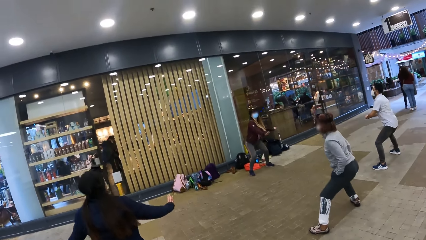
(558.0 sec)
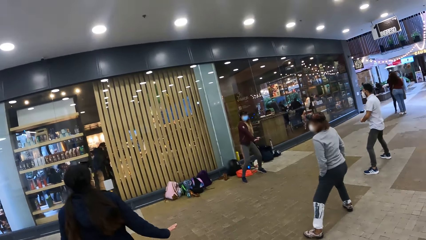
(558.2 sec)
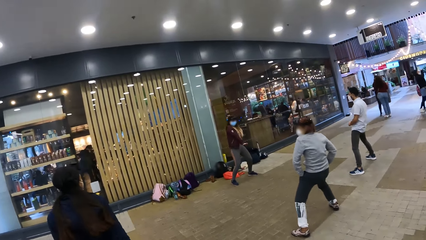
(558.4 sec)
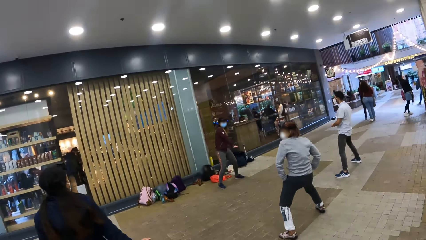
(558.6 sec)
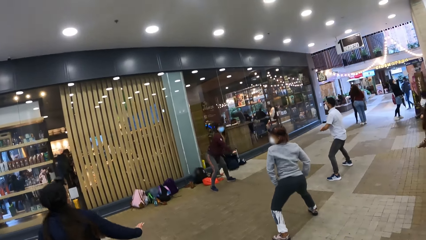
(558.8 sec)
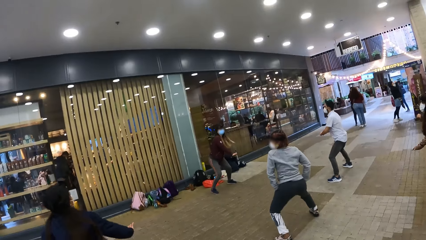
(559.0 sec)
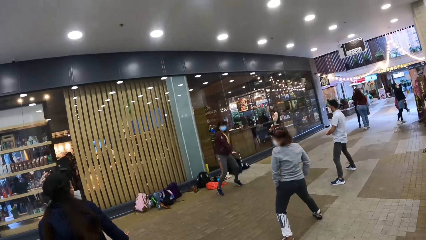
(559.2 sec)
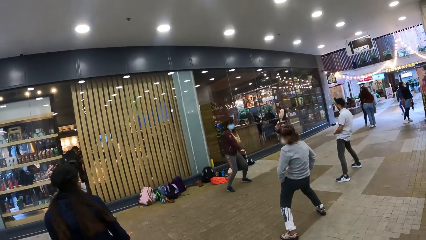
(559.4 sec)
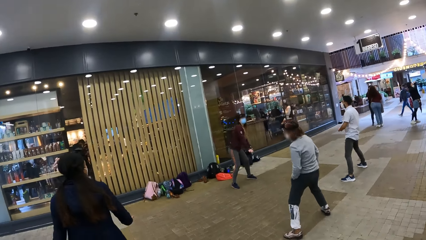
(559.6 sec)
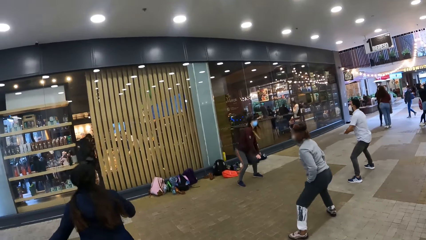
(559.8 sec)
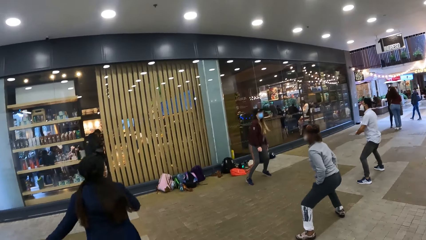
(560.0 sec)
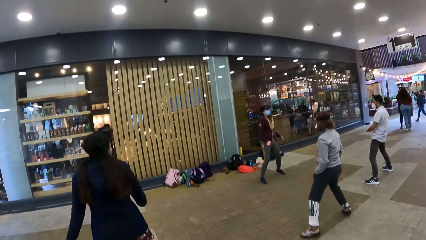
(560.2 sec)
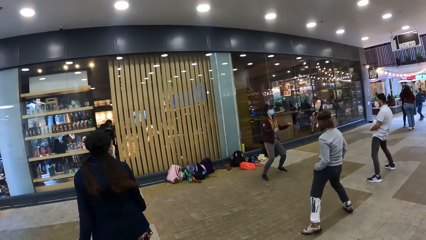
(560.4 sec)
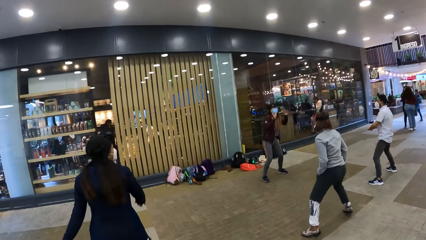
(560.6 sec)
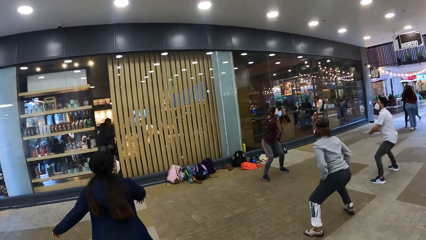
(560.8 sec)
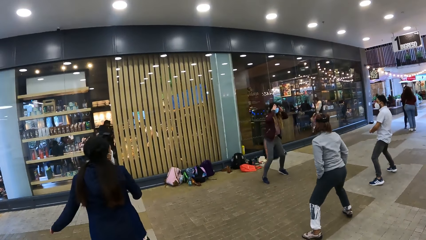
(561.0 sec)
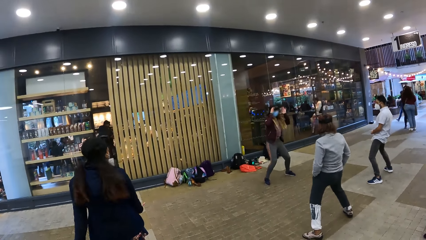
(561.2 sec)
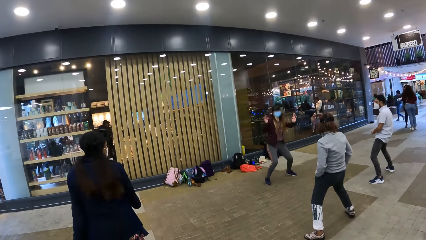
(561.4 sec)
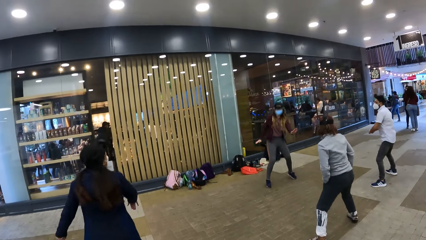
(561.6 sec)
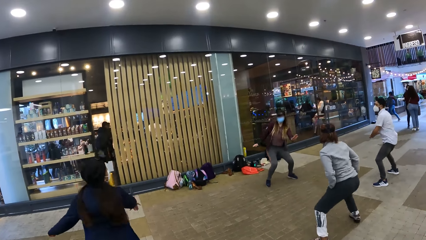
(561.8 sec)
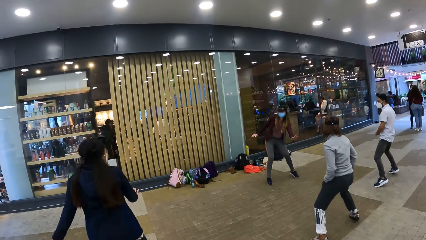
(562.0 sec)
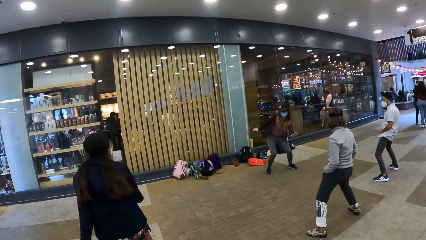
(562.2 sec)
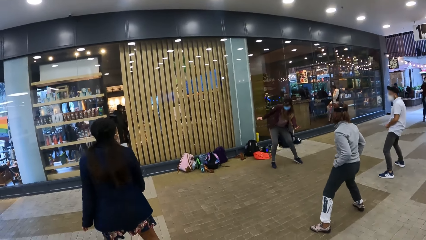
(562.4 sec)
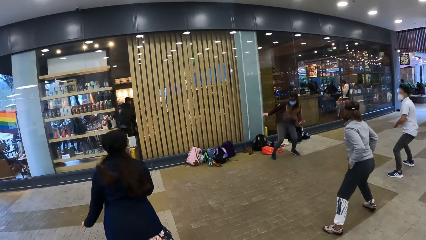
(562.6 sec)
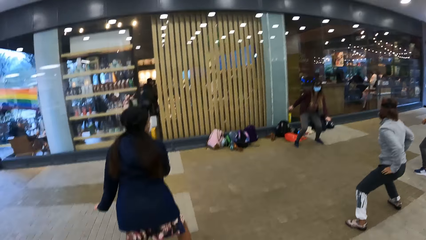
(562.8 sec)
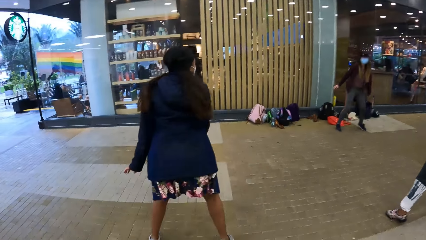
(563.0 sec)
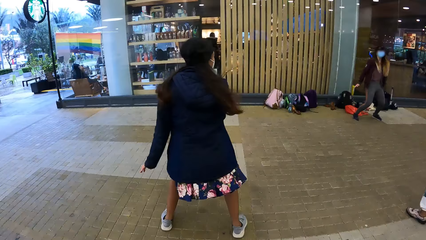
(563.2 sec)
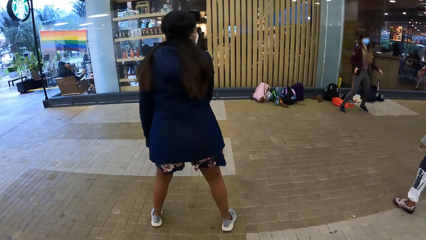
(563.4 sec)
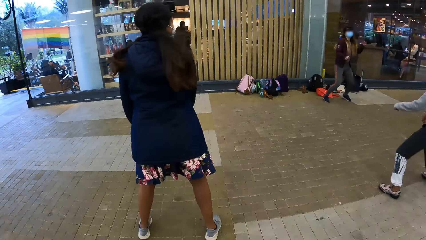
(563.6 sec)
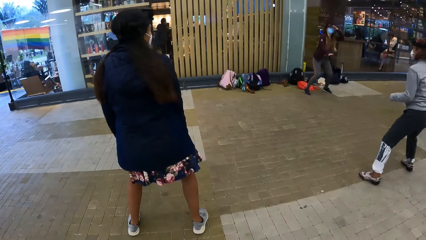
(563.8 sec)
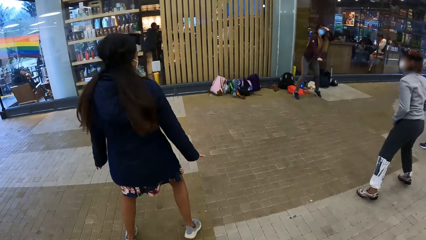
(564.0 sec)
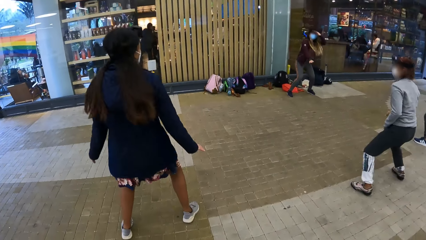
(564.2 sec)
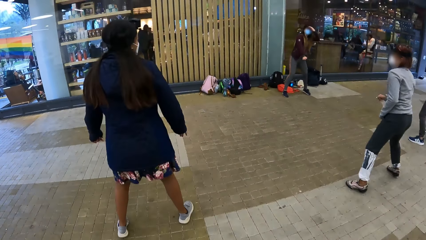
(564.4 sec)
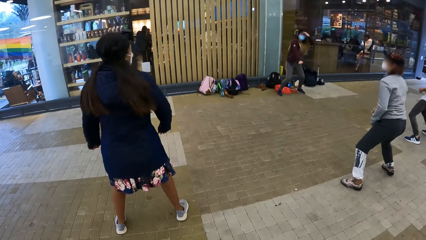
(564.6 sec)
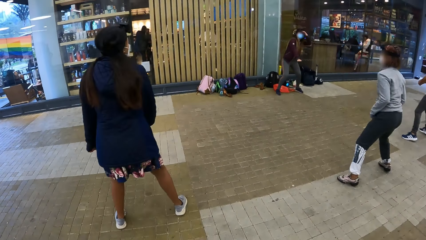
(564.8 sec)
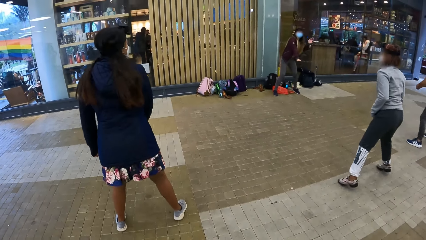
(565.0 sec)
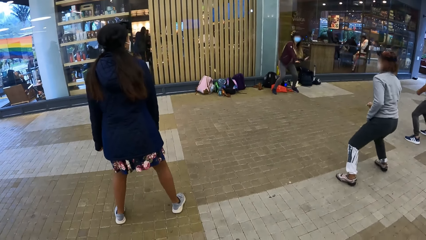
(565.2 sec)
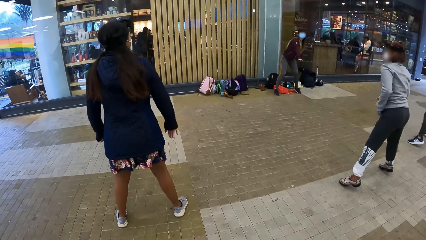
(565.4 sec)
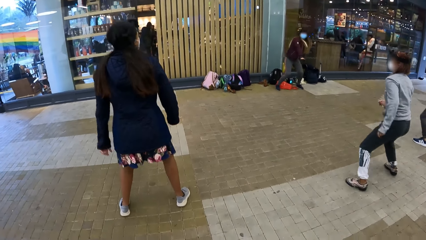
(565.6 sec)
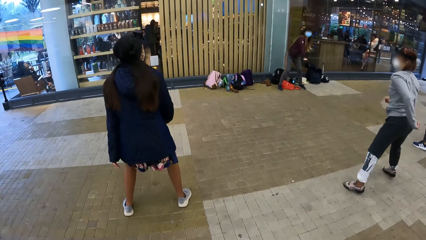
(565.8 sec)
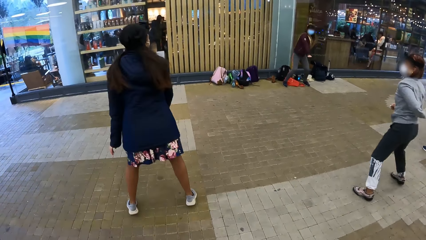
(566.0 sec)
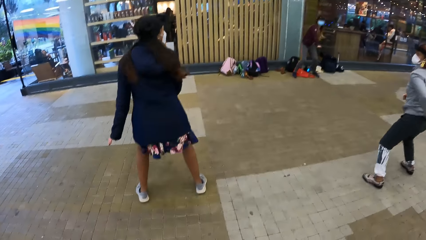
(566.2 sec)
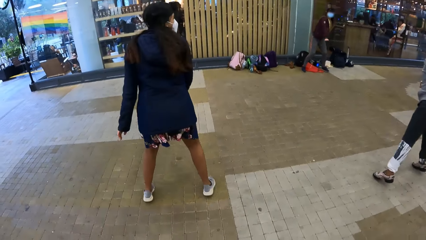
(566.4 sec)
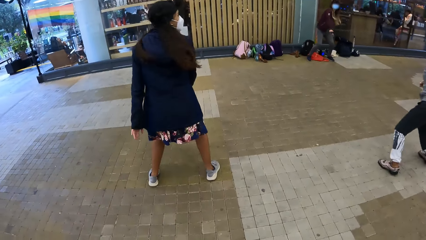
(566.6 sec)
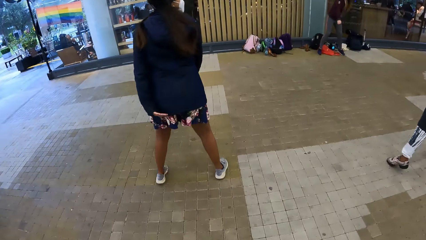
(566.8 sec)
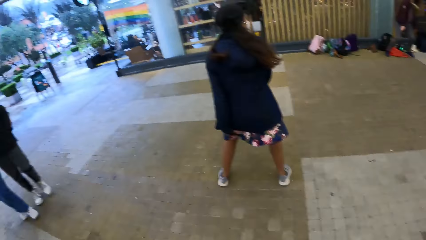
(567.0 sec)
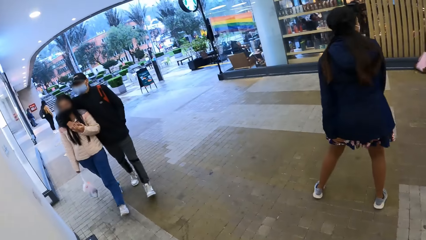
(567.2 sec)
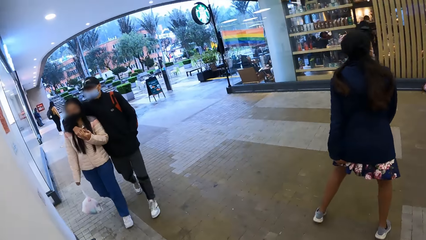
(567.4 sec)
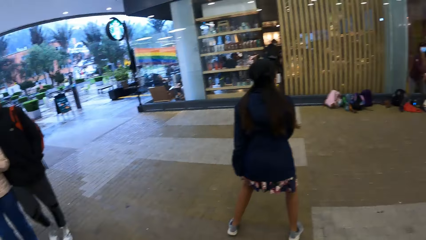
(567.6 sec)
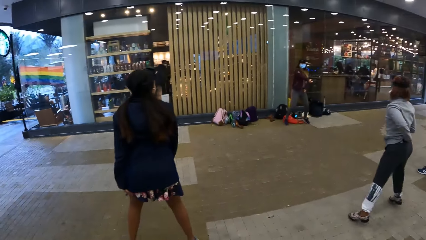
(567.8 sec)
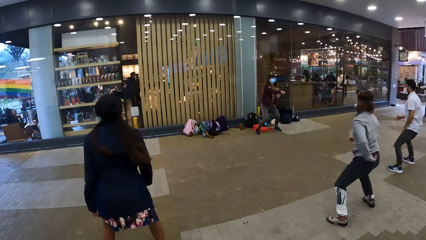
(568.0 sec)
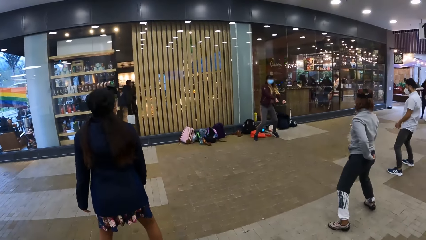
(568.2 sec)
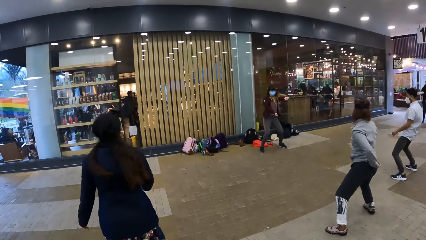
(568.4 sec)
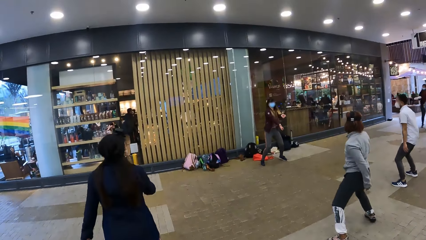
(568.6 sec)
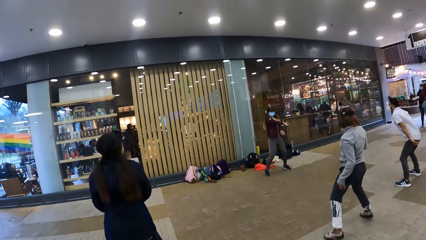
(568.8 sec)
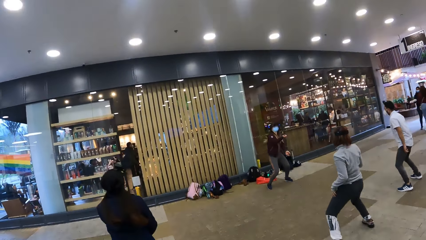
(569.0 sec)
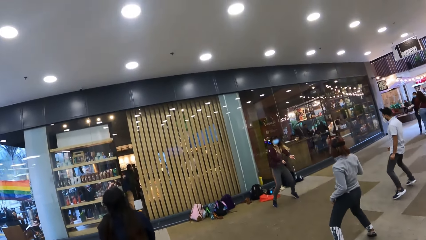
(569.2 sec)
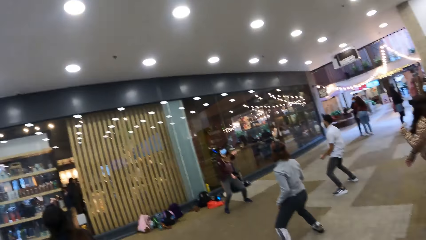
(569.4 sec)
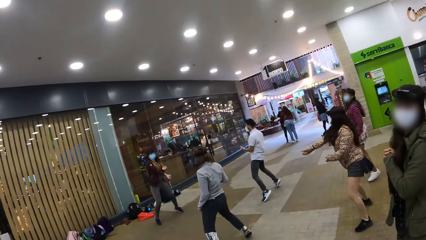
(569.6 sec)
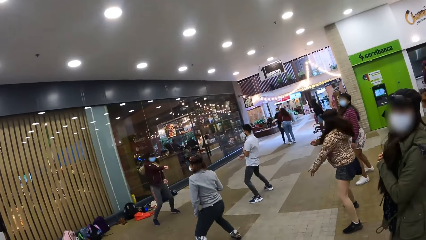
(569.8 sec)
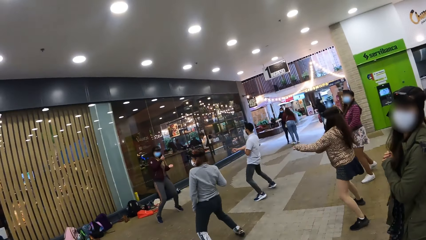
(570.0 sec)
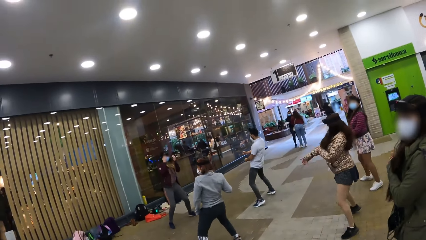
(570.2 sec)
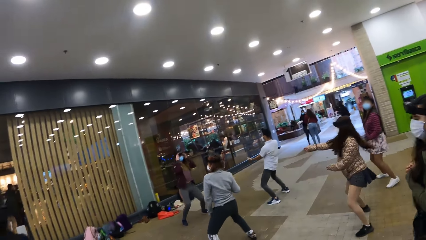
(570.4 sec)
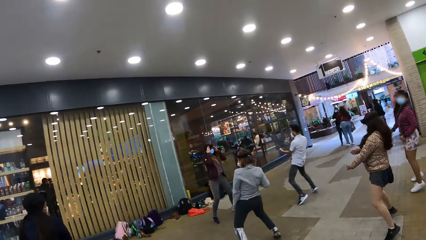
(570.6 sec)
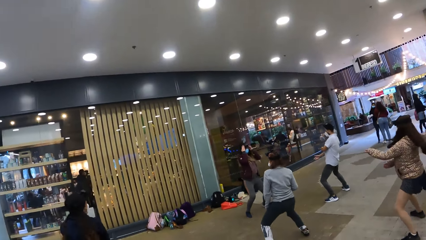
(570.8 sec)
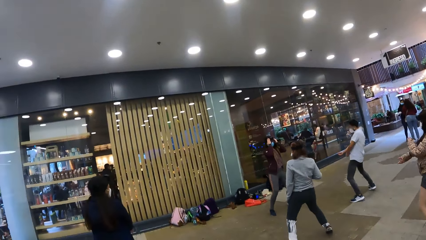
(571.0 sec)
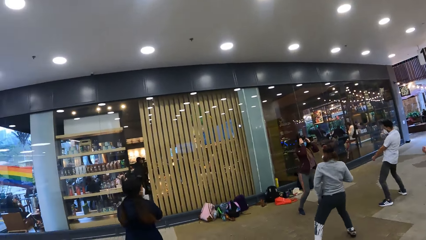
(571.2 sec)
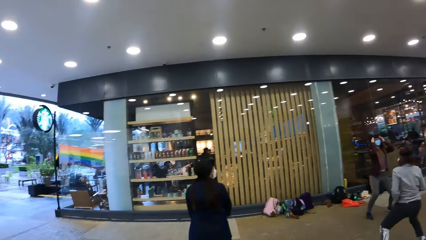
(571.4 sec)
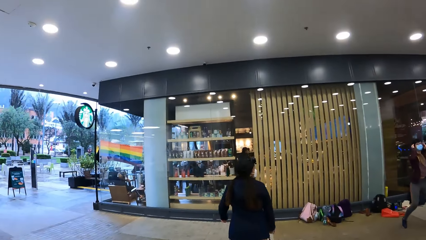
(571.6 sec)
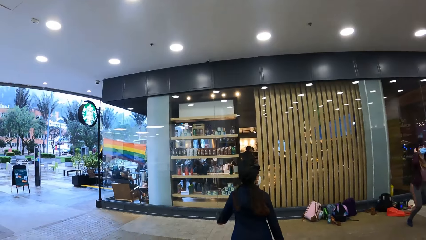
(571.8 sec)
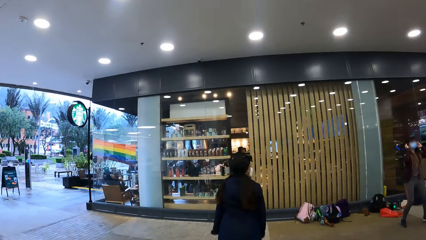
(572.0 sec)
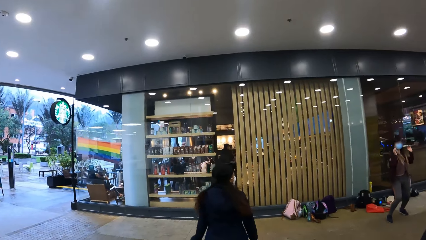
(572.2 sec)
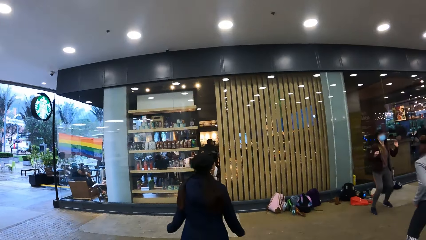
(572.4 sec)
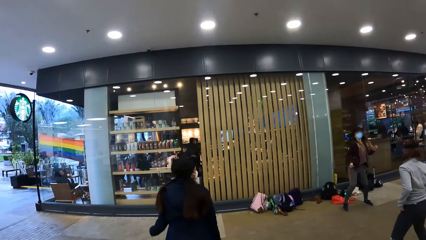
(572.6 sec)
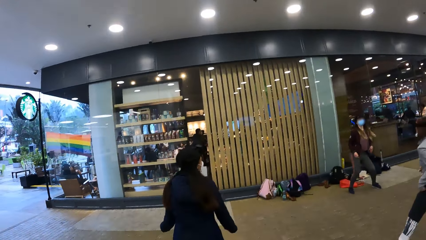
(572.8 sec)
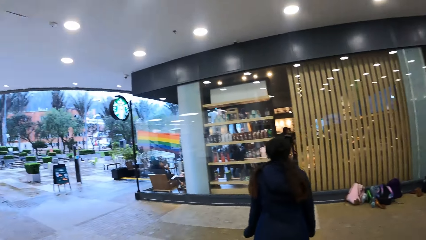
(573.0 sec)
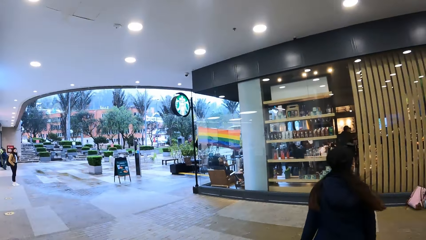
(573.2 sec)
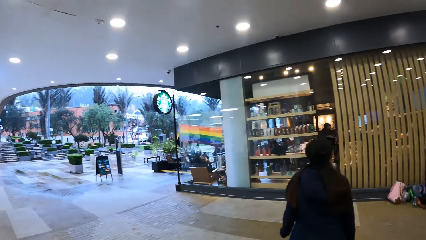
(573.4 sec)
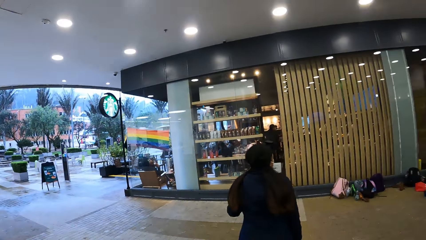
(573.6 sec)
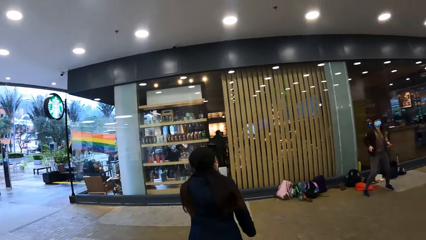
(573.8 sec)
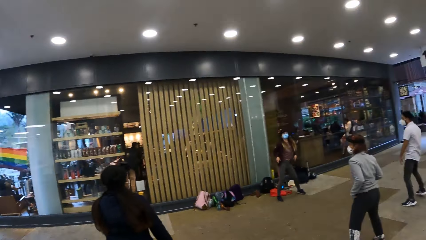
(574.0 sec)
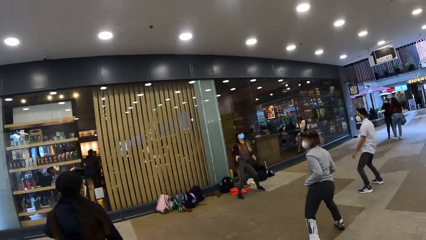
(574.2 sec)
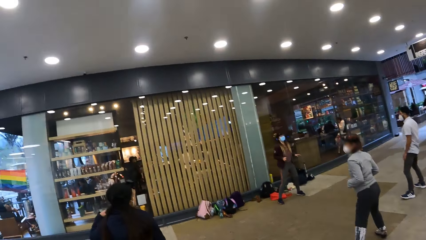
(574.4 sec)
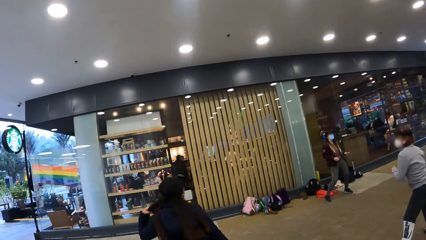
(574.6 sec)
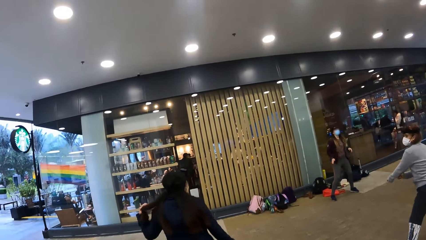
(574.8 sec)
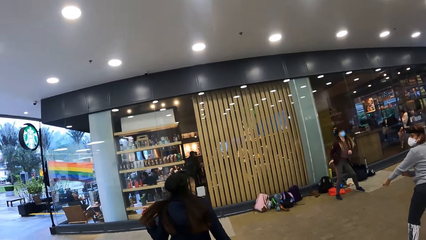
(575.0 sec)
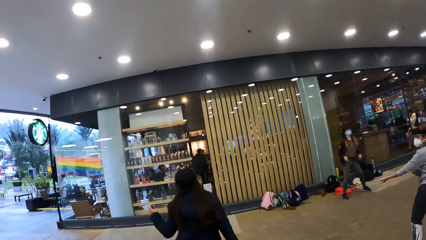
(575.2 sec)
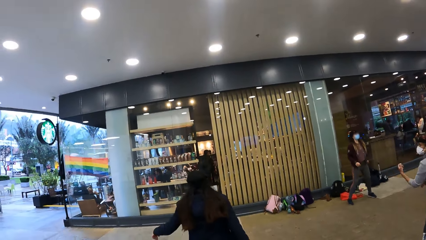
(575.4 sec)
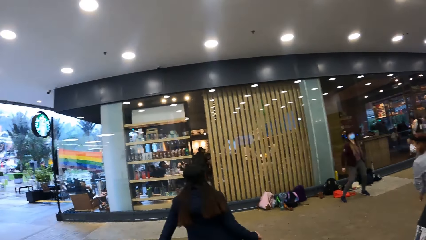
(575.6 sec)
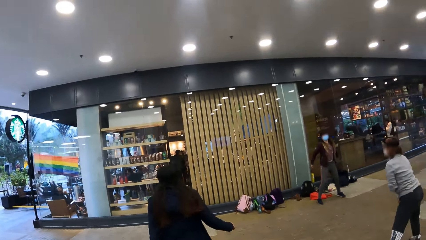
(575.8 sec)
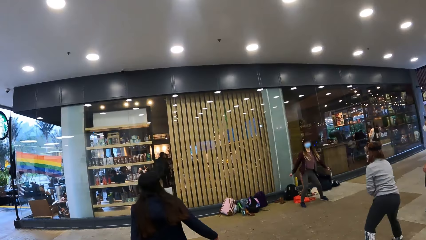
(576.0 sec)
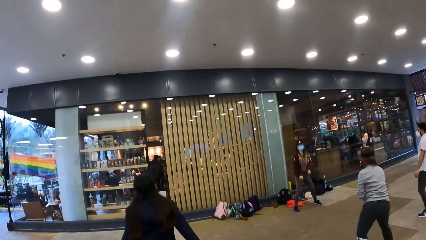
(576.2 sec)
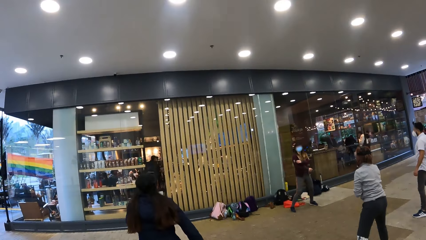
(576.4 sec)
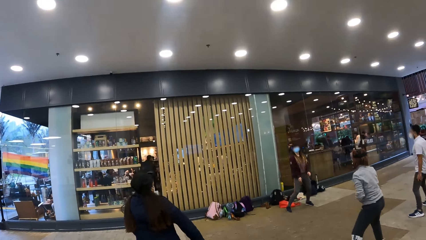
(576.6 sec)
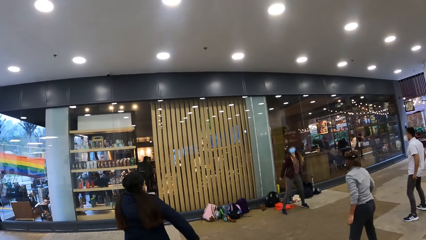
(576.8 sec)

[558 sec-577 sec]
The camera wearer turns around. A lady dances. The camera wearer looks around.
